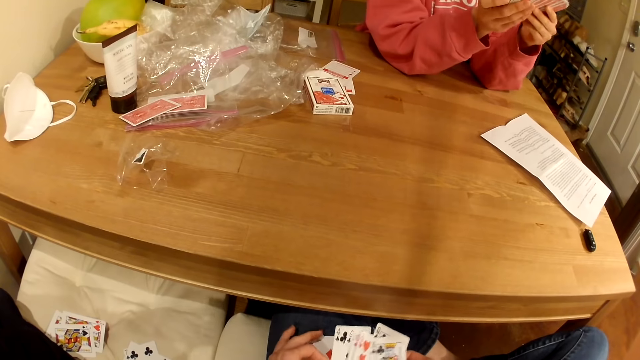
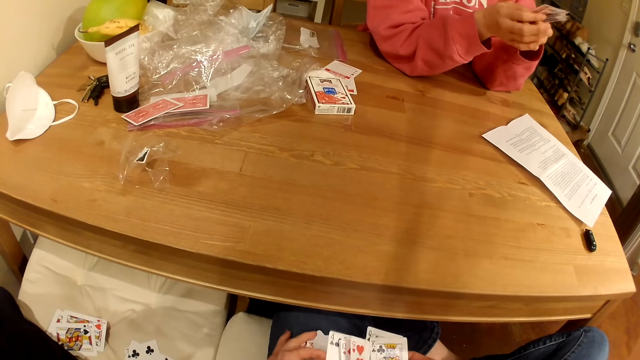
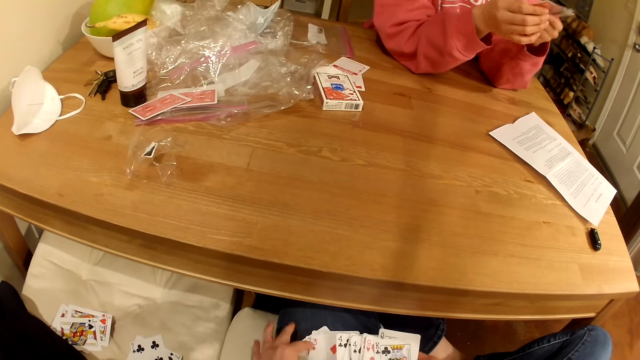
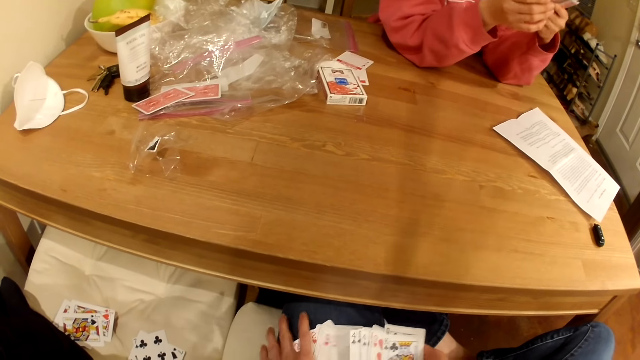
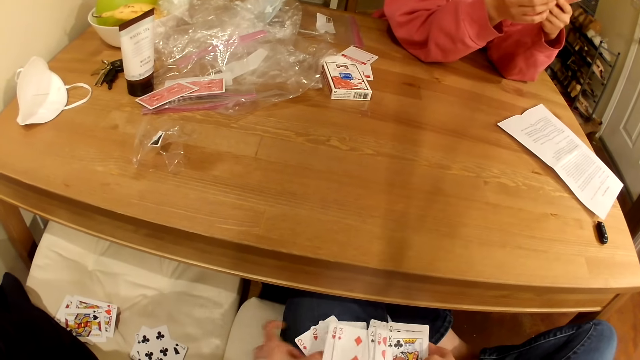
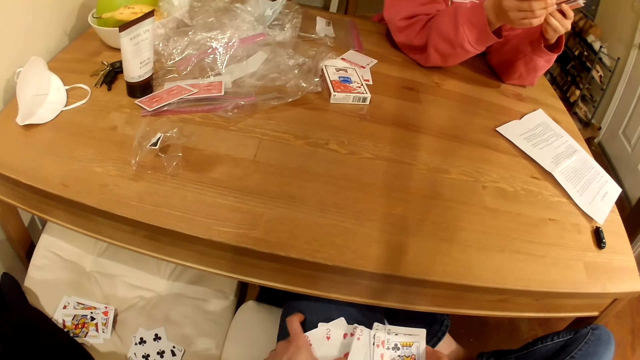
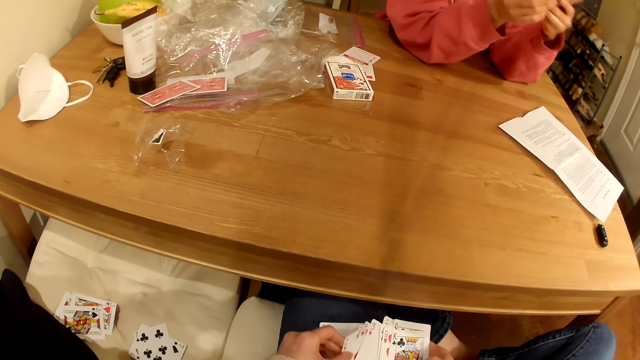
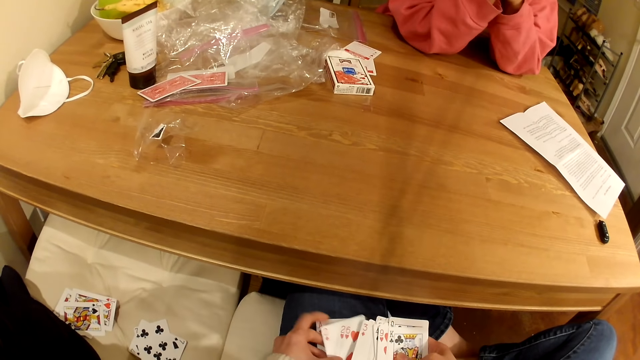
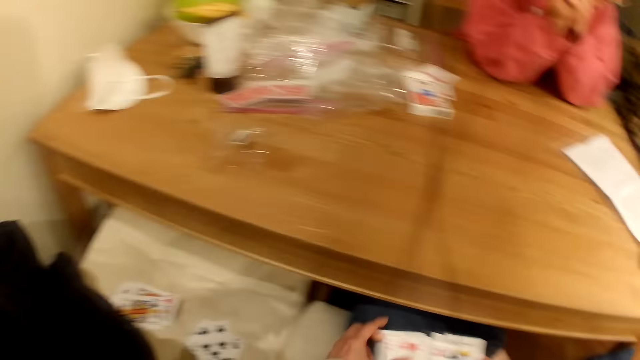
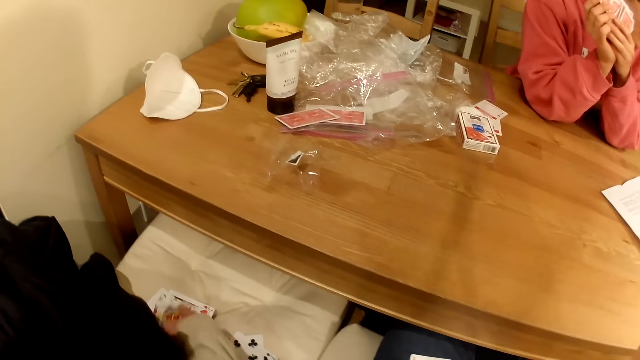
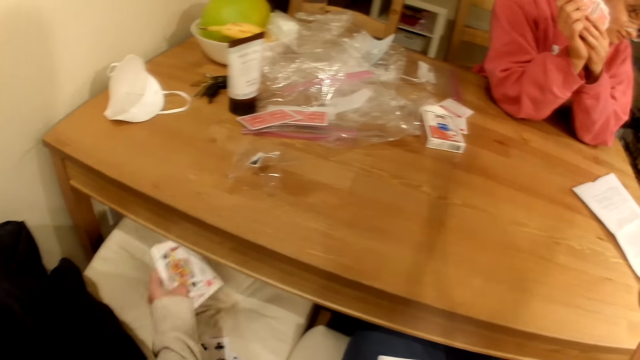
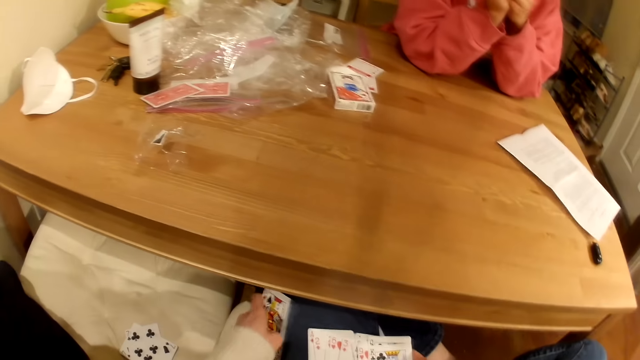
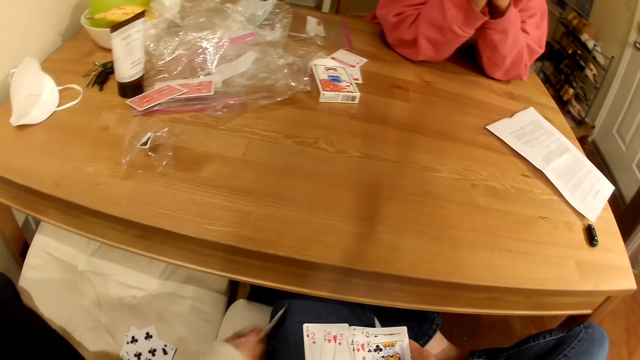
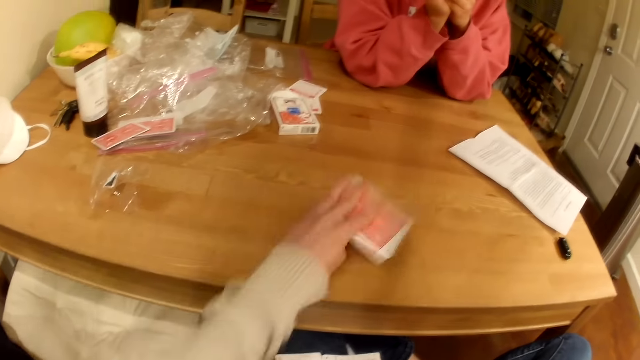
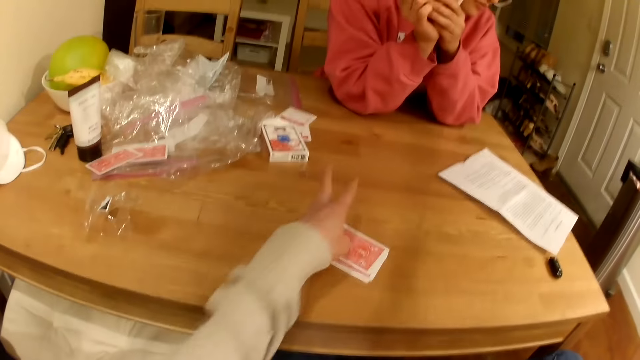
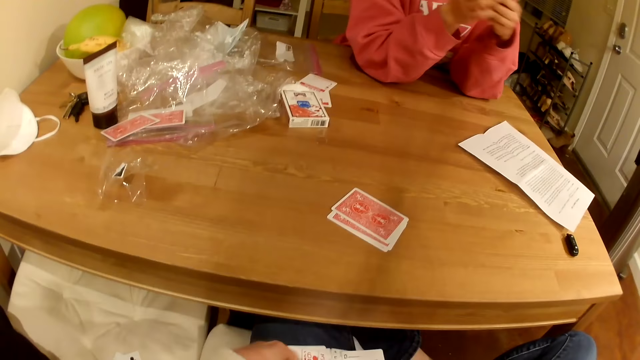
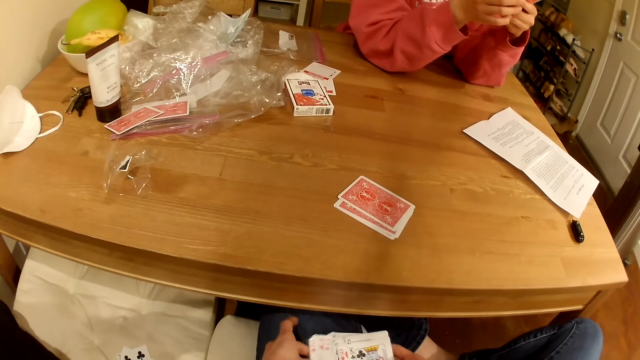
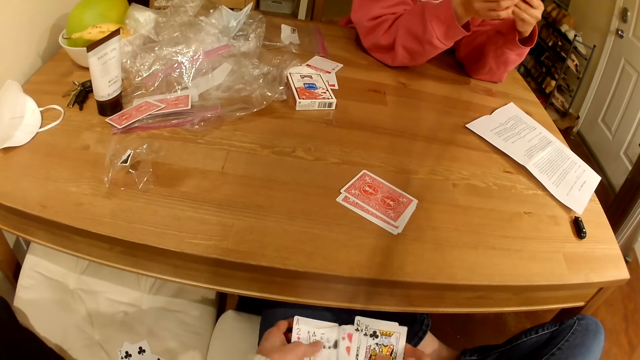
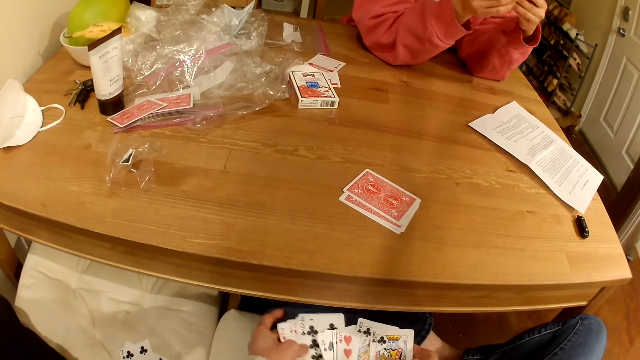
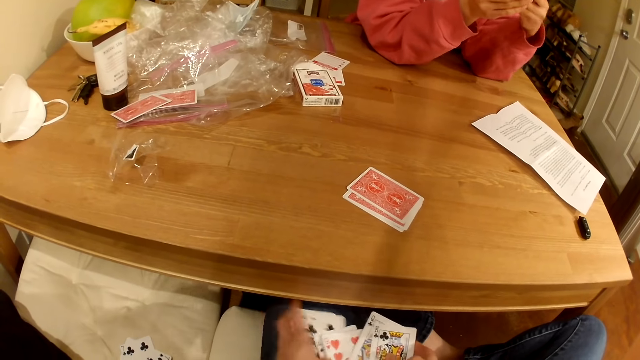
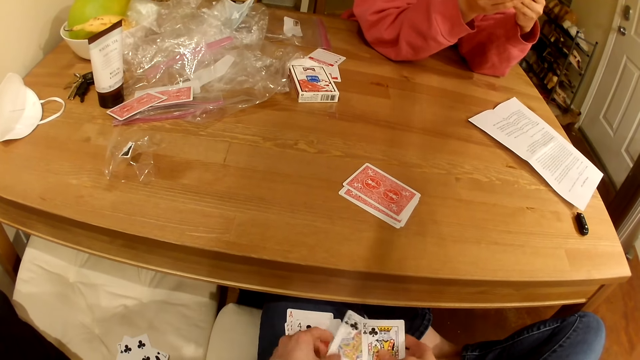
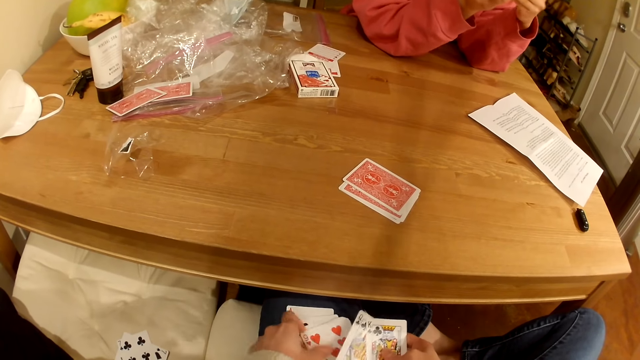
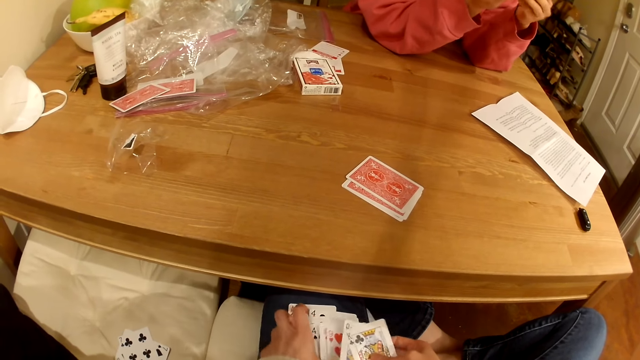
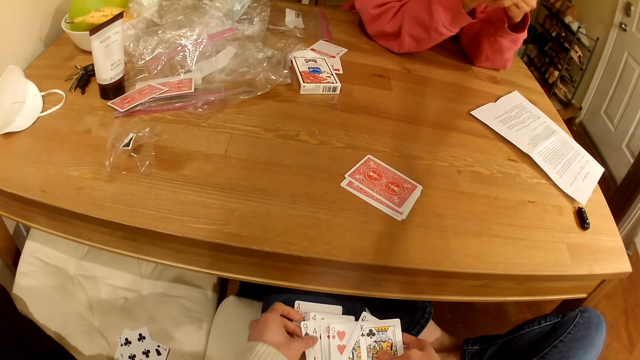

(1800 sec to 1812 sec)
The camera wearer picks playing cards from the seat. They place the playing cards on the table. They talk with a woman and play cards with the woman. They shuffle the playing cards.

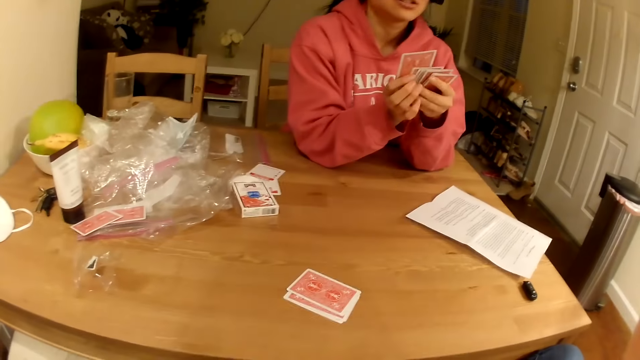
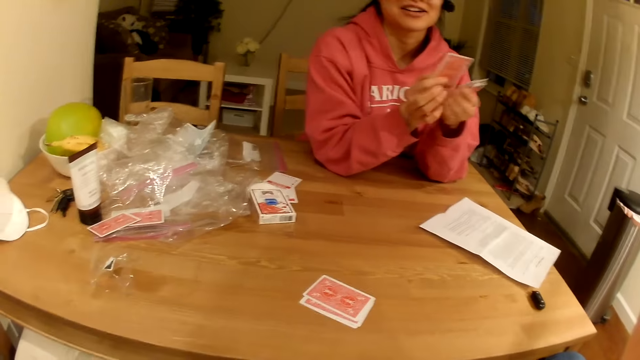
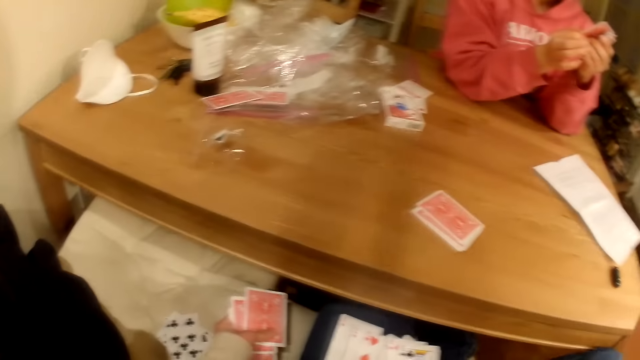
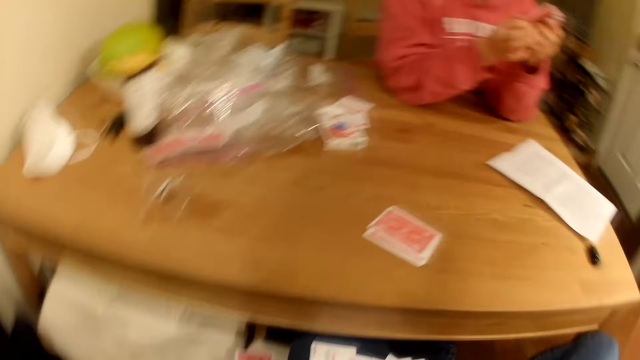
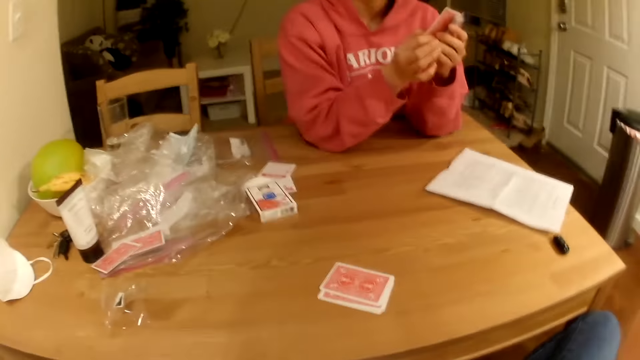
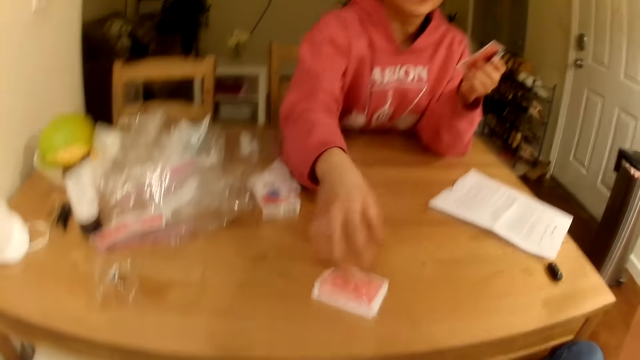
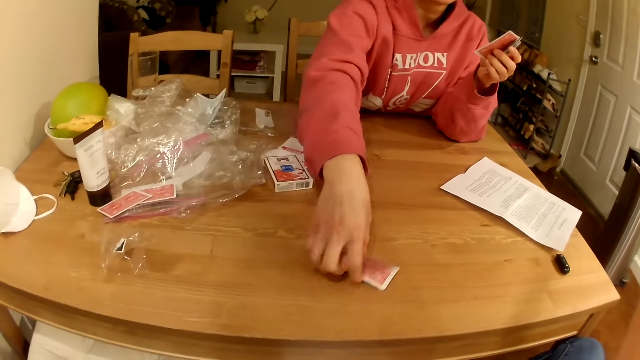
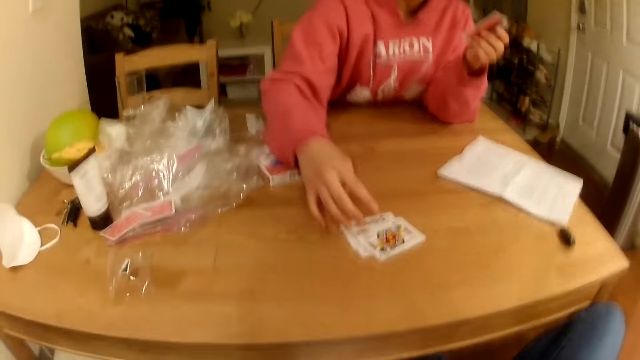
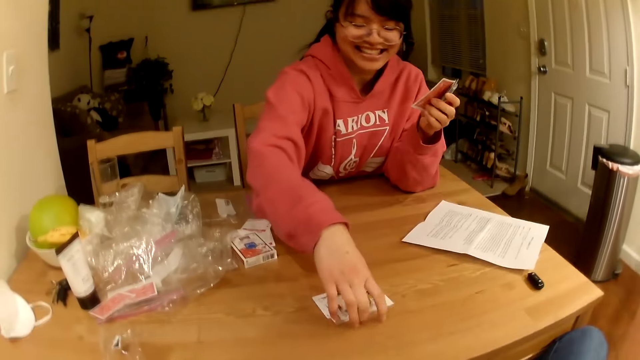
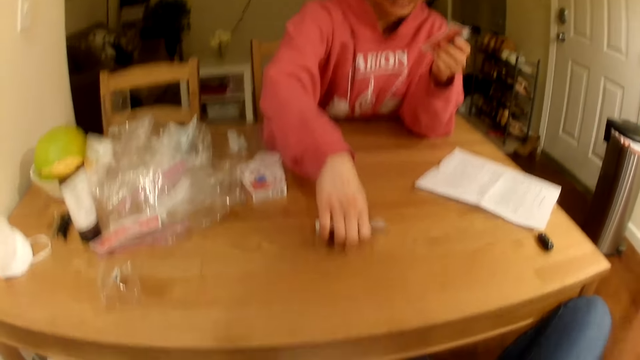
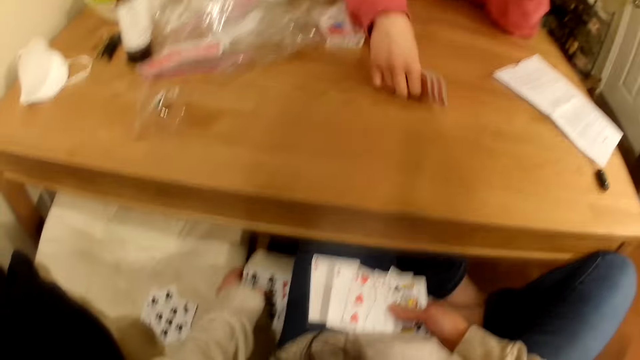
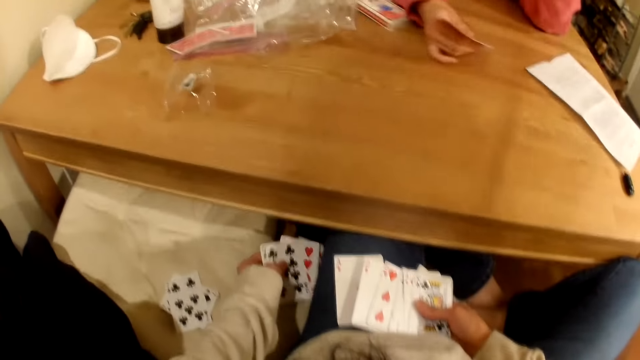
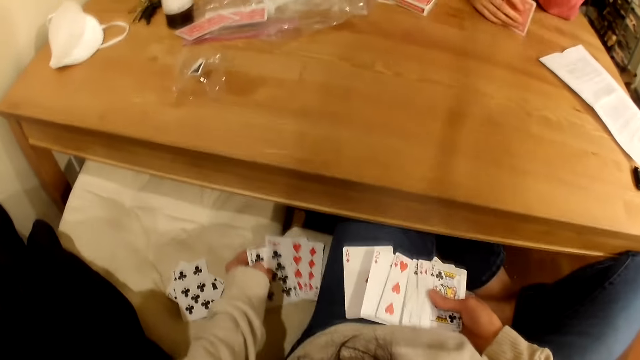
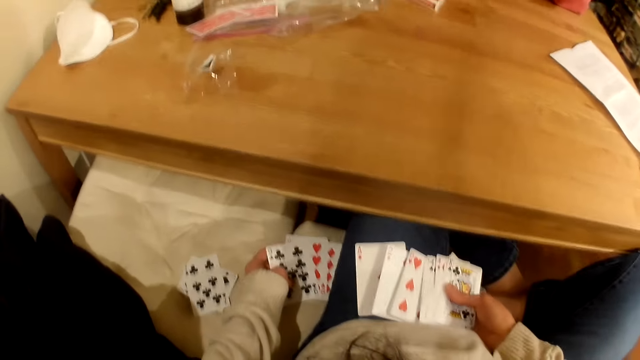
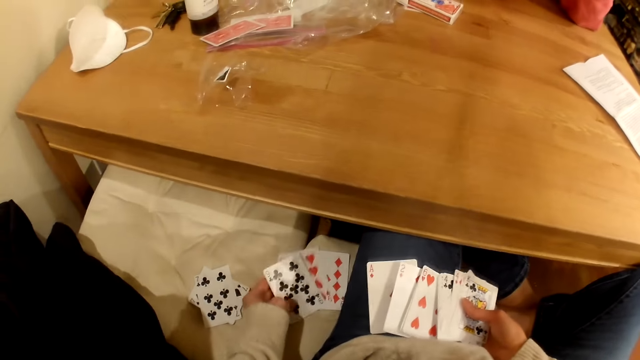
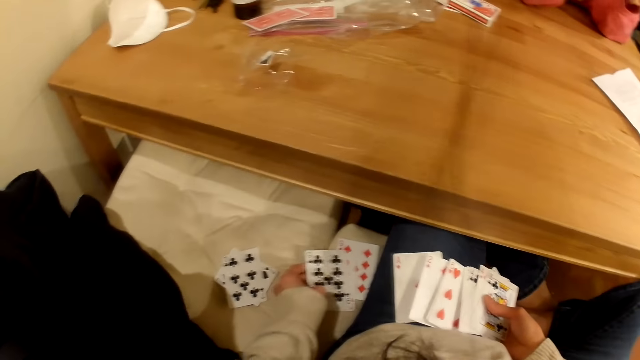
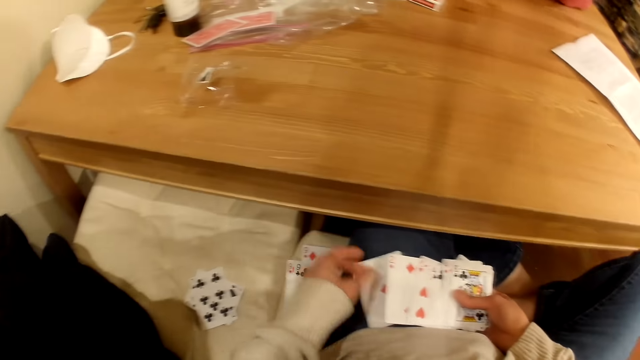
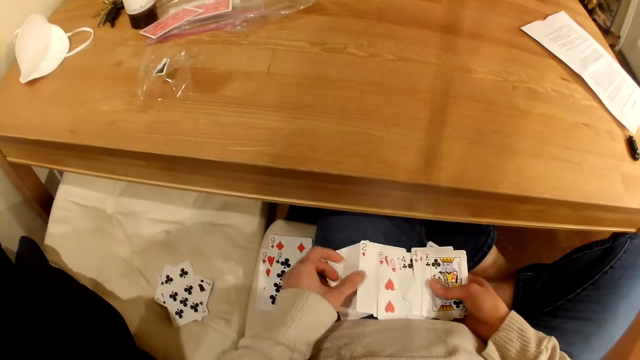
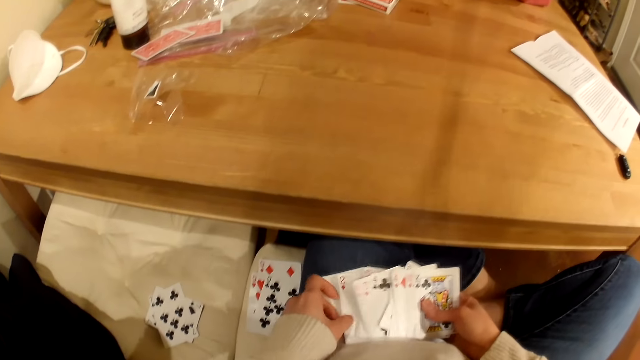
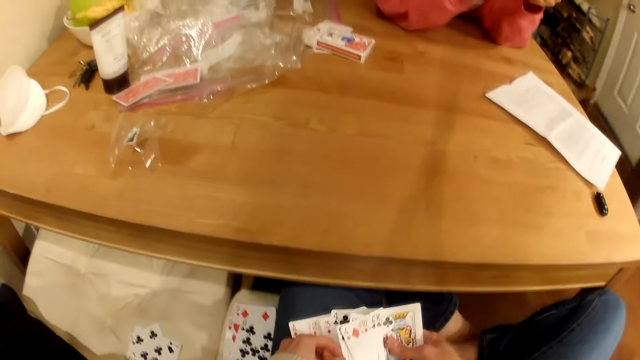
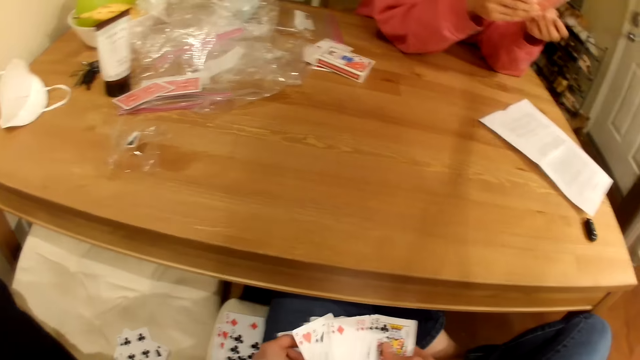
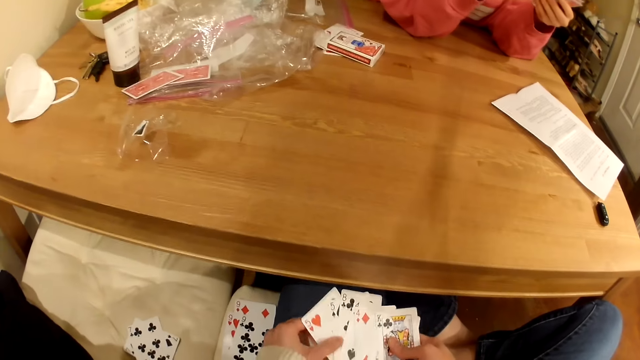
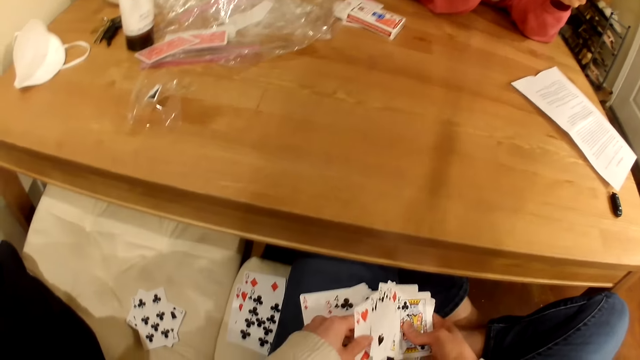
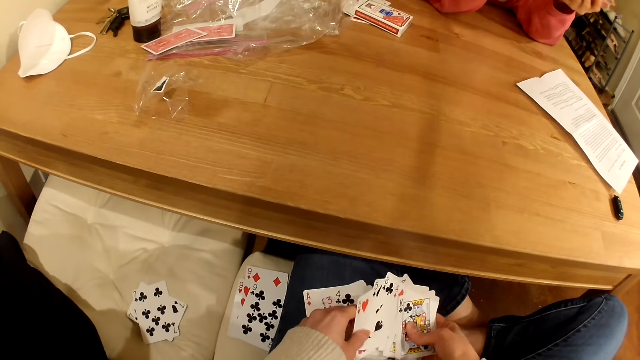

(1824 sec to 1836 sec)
A woman turns playing cards on the table. The woman picks the playing cards on the table. The camera wearer checks playing cards on the seat. They shuffle the playing cards. They spread her cards. The woman talks with the camera wearer.
